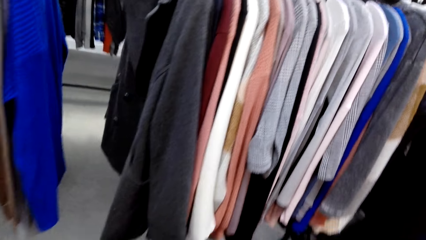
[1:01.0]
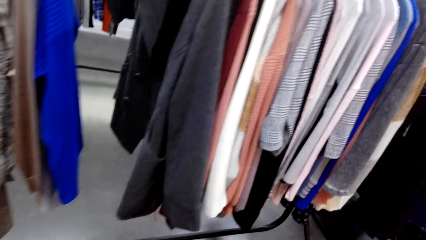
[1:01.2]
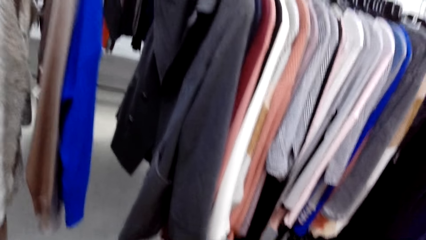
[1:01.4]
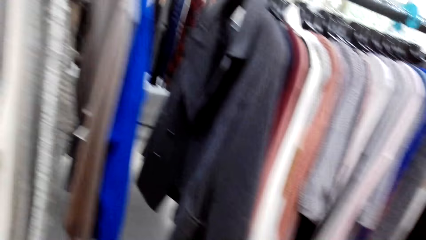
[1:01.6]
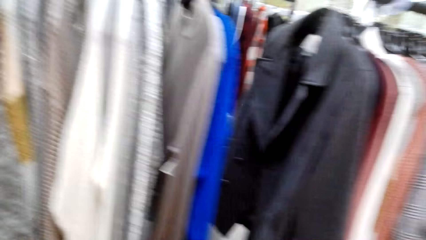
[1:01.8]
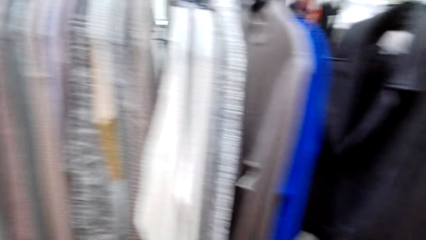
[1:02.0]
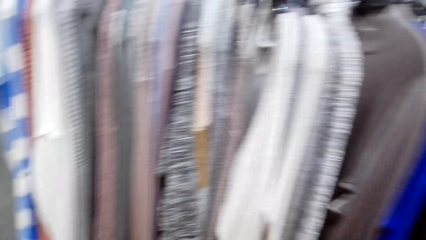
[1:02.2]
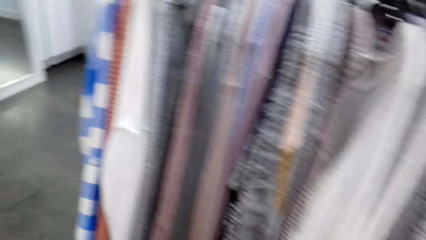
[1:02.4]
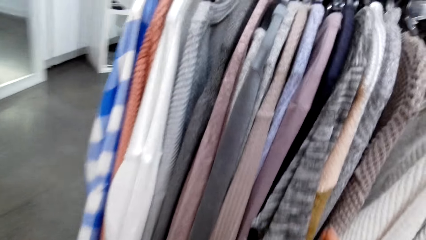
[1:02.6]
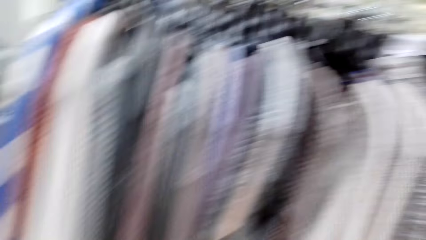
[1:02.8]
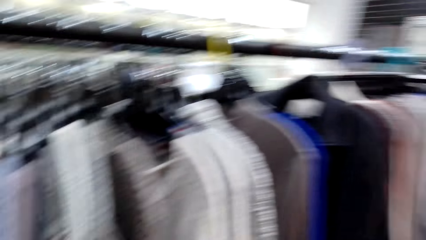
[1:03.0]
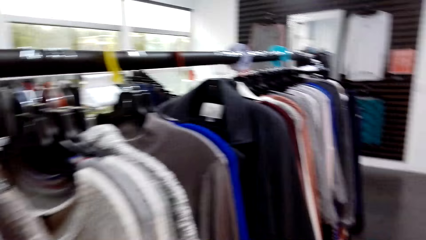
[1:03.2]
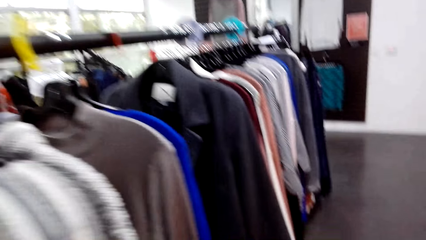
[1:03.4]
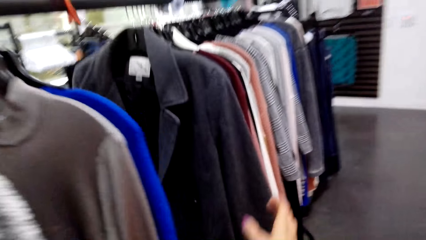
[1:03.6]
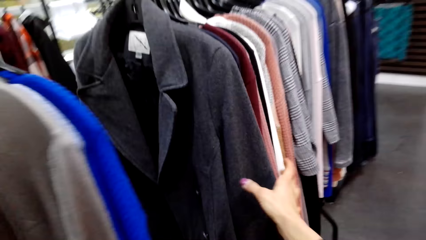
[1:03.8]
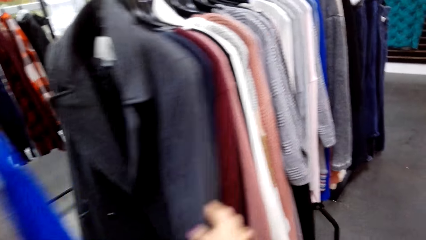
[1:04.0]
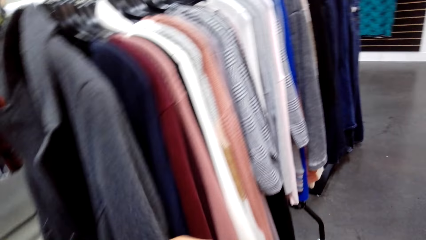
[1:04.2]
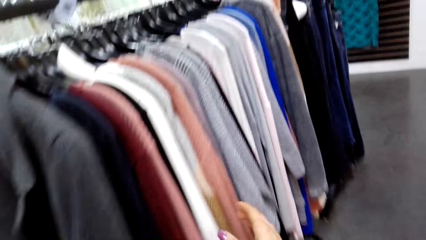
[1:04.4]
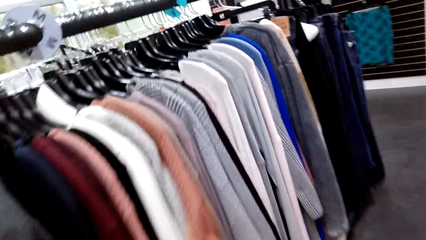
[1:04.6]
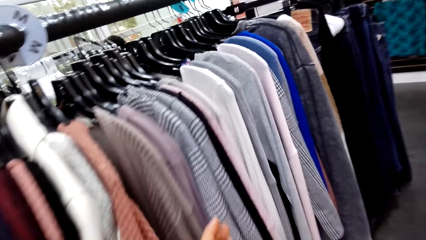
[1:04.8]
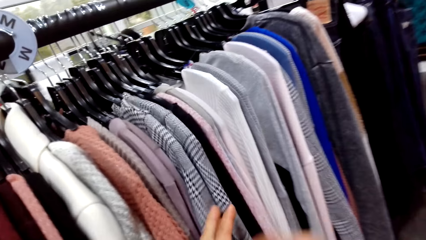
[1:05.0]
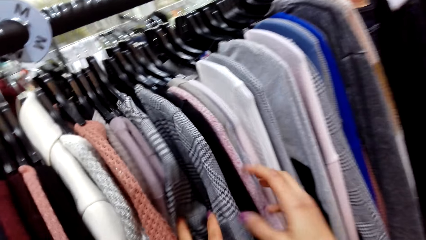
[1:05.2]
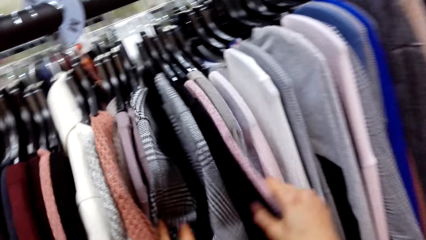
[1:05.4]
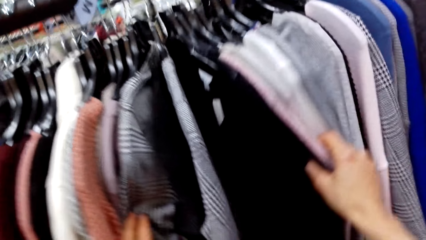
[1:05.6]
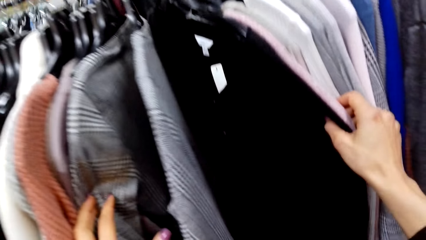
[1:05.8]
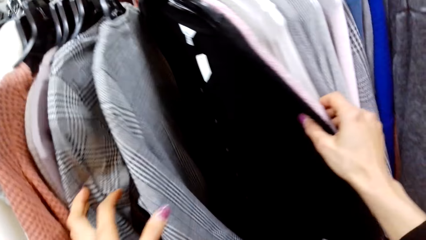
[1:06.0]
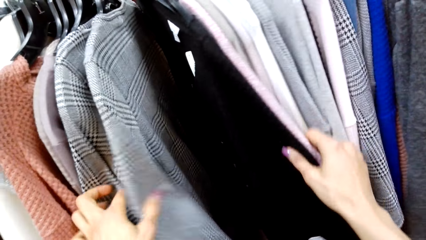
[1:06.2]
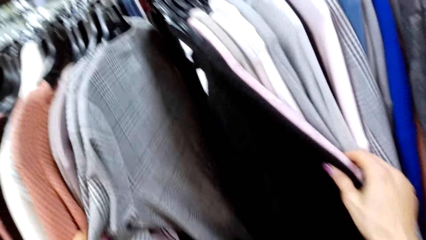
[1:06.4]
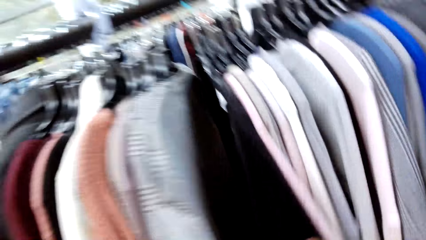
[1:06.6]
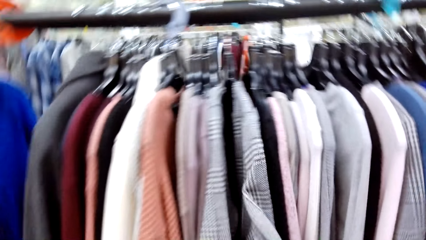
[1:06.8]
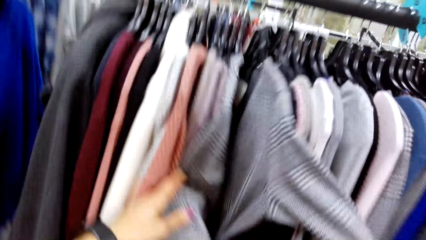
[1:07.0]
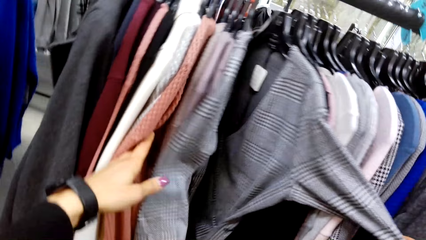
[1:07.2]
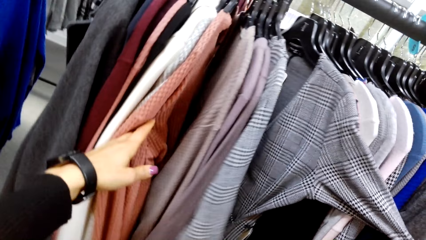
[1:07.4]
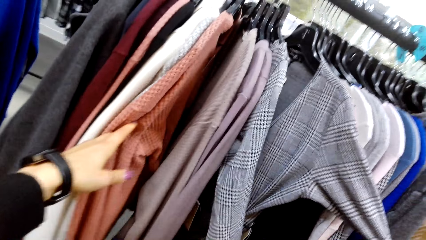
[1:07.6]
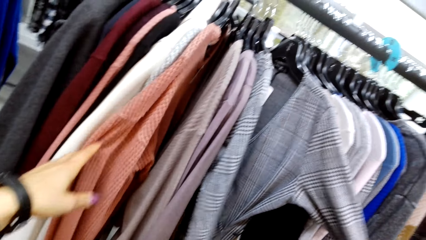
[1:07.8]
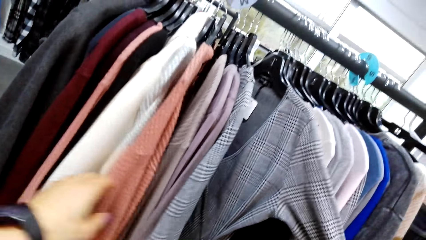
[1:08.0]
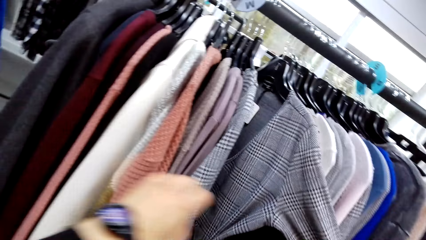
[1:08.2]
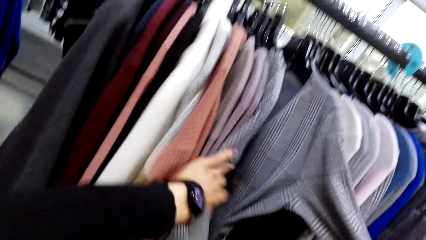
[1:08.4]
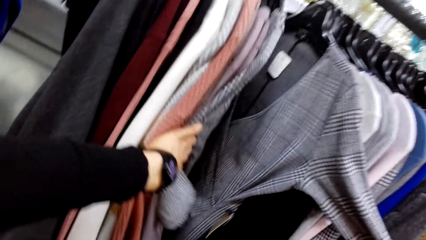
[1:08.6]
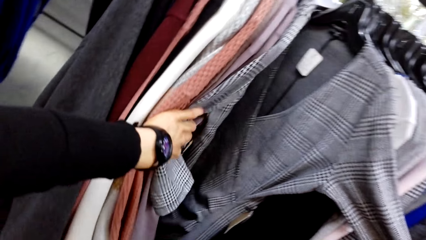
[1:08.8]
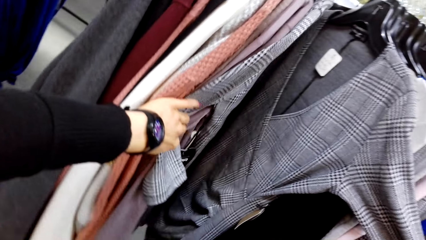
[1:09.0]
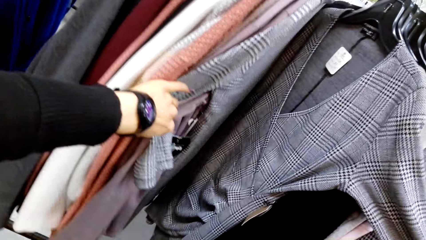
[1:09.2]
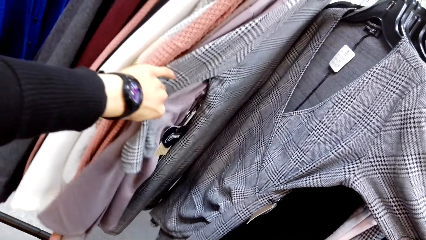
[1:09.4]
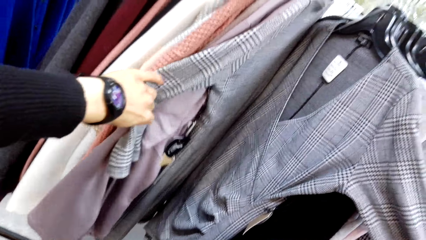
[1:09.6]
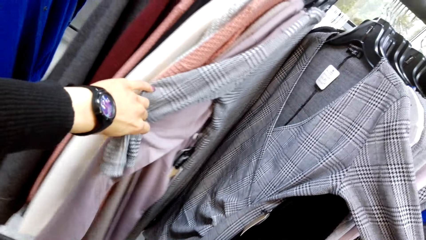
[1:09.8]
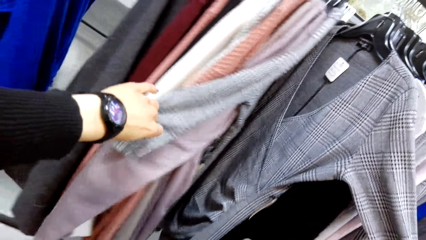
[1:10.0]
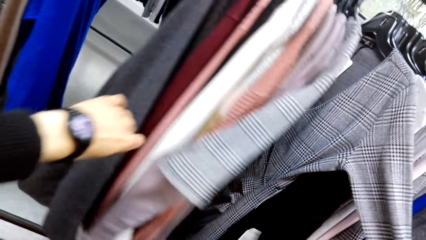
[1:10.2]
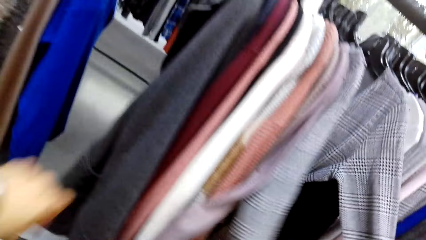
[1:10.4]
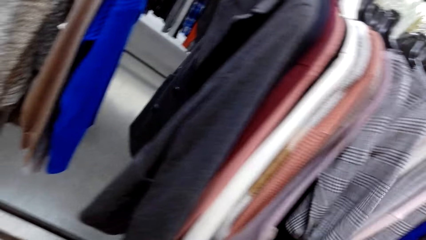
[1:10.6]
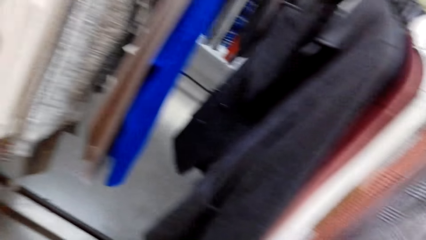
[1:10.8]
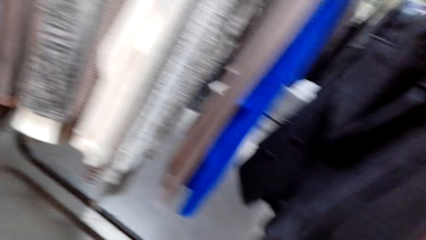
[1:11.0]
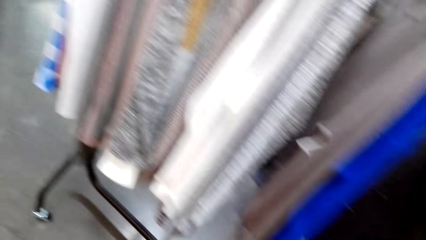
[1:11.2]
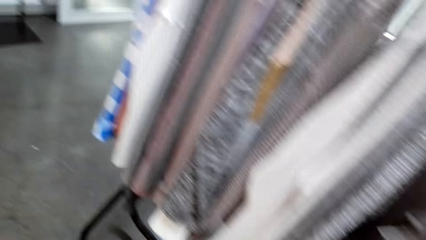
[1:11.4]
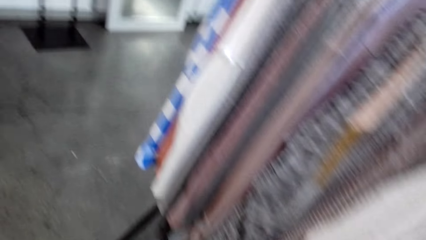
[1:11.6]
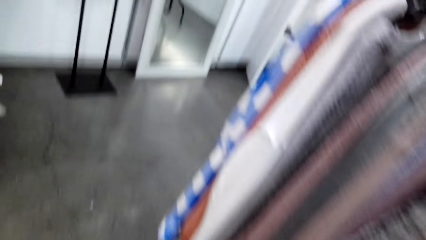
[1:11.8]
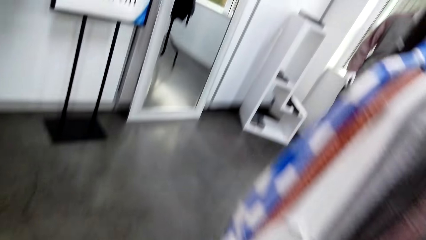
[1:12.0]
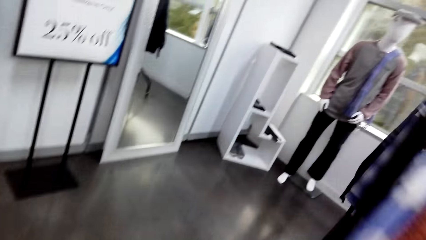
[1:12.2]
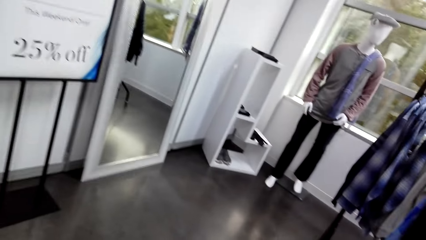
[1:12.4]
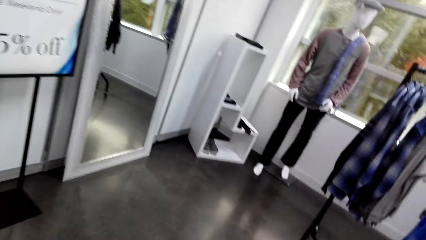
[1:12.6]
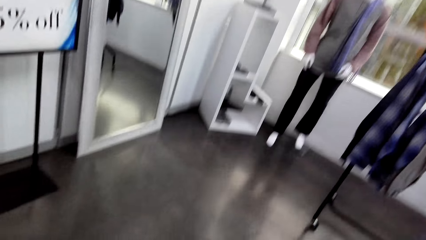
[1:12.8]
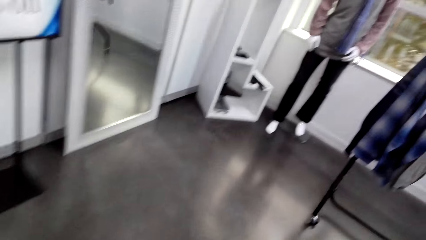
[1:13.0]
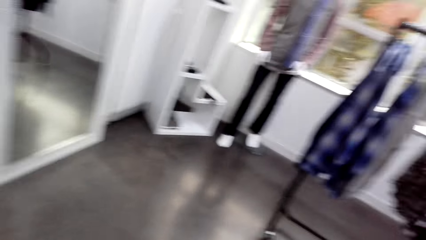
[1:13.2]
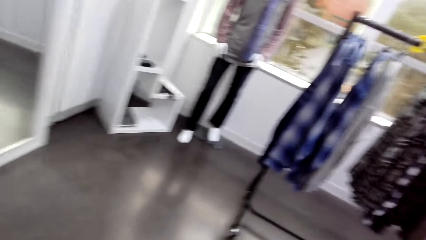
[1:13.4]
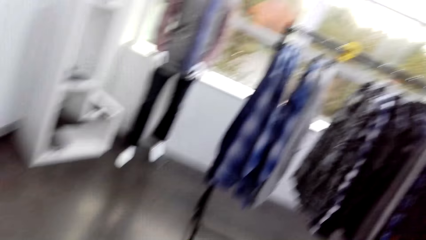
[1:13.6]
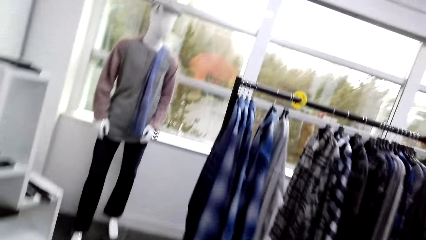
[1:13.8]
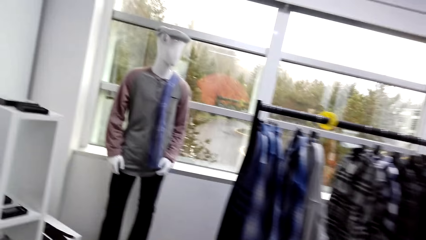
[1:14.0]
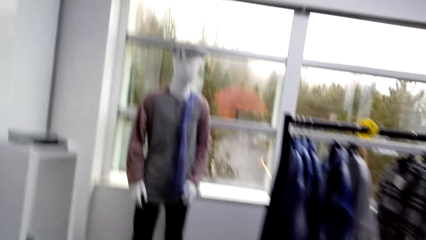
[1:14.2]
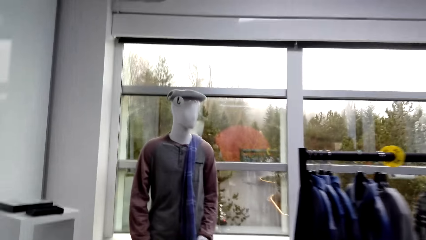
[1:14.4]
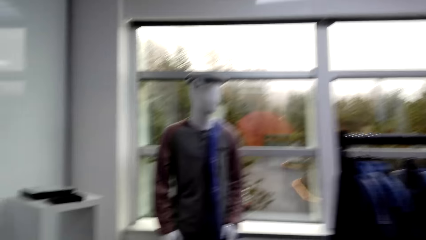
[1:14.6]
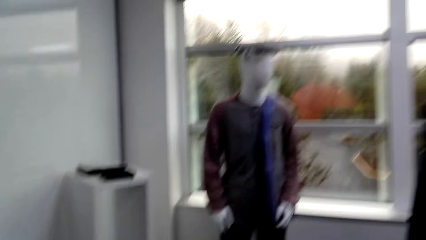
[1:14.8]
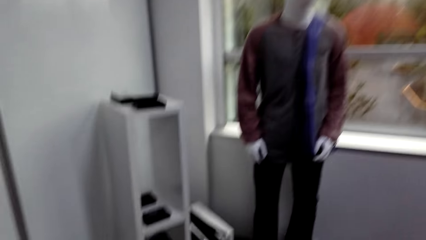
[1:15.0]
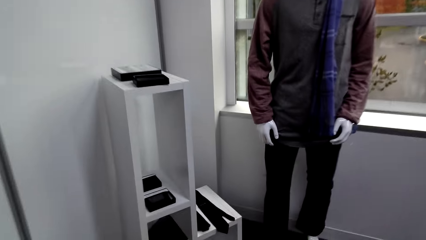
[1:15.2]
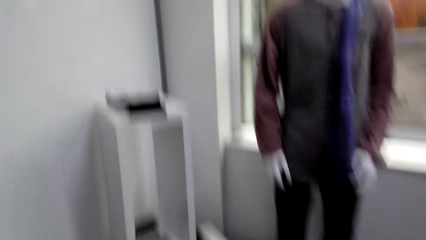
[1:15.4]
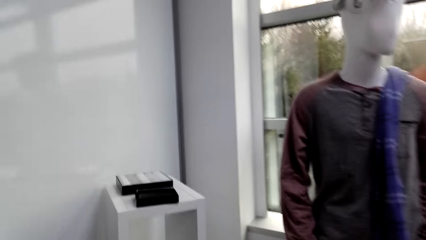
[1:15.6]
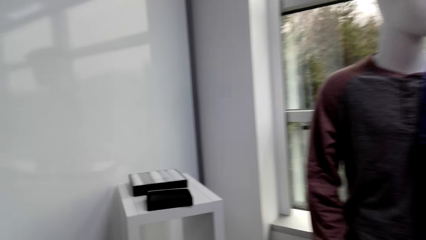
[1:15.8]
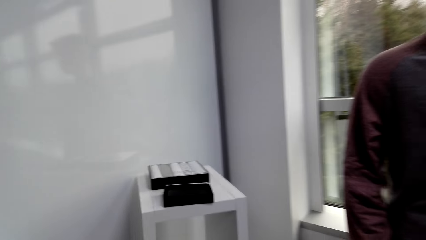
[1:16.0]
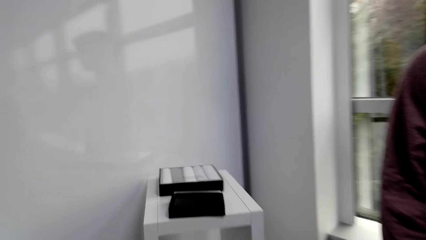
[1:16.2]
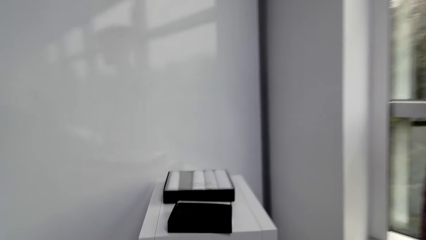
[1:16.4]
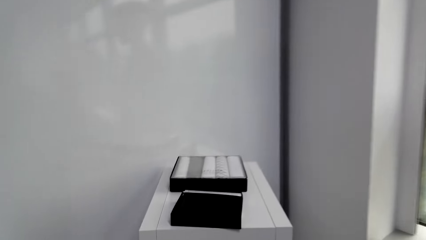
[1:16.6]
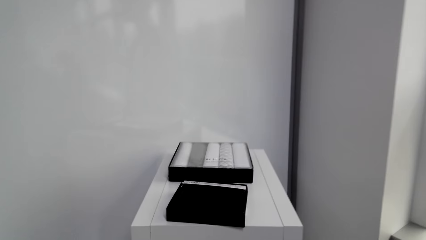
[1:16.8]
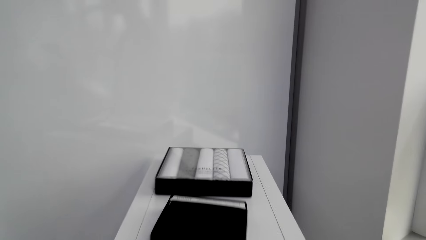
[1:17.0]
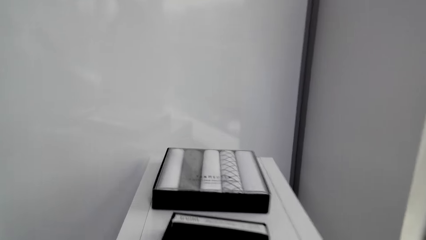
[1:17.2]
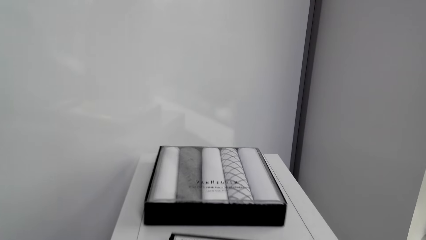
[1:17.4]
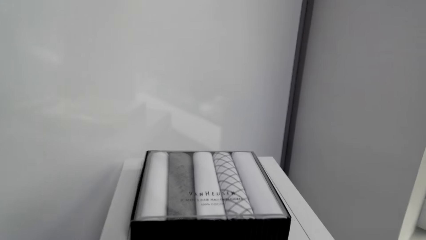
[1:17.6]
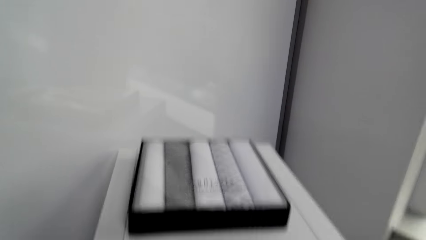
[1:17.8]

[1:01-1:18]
The camera wearer peruses the clothes on the clothes rack. They walk in the supermarket.
